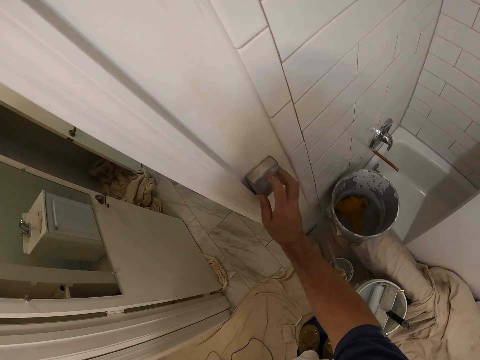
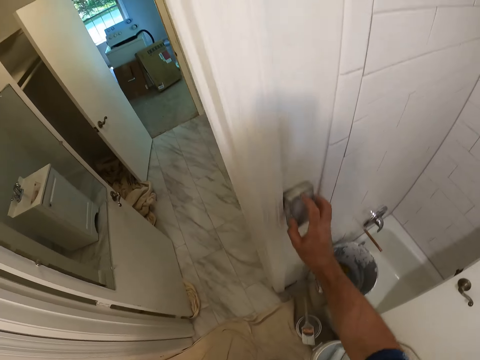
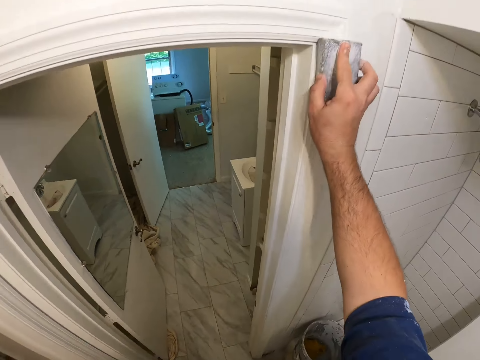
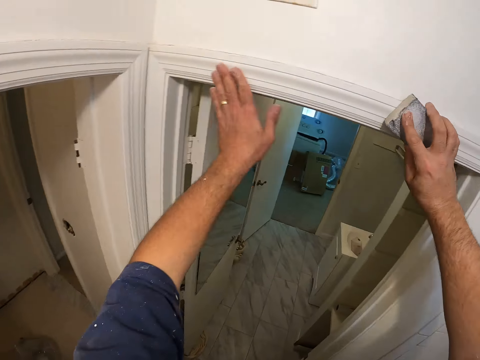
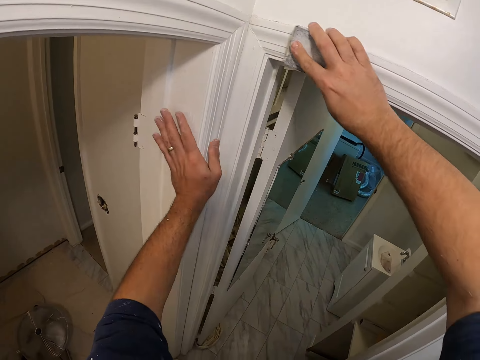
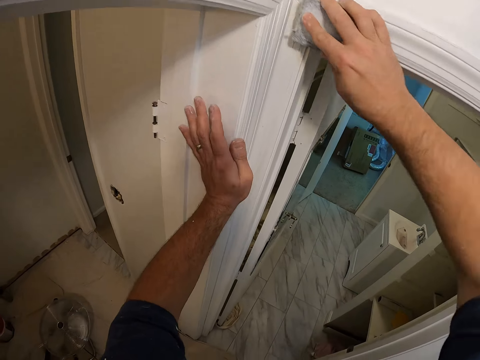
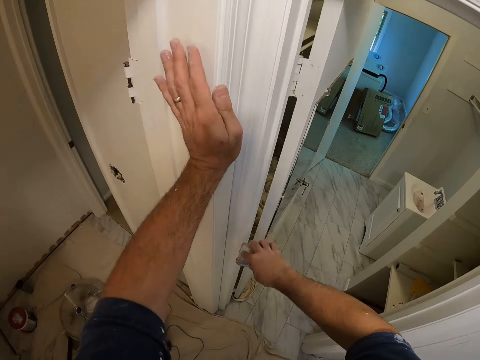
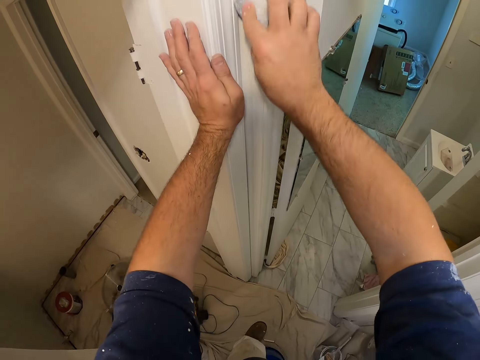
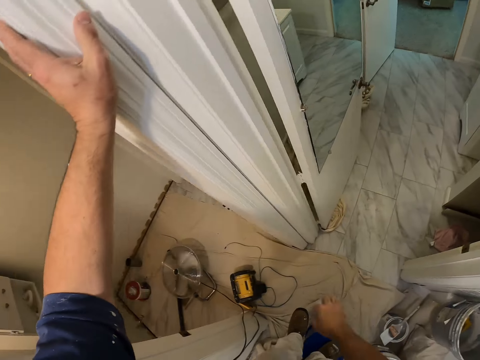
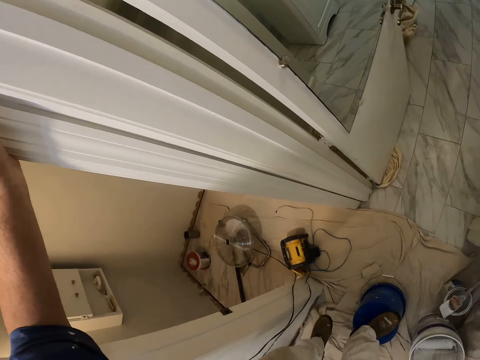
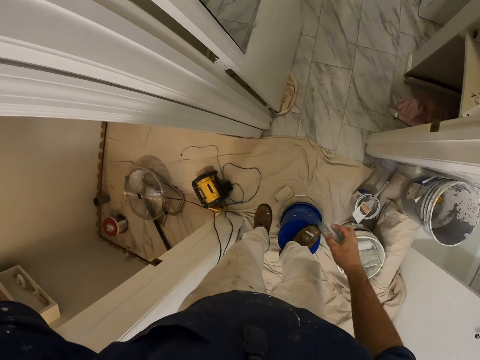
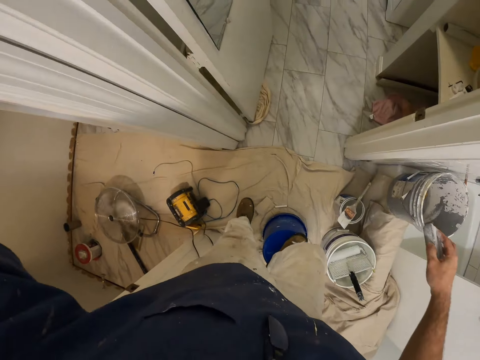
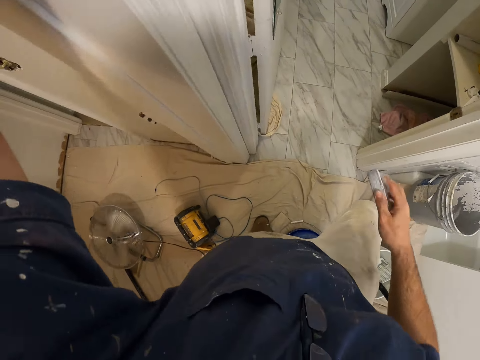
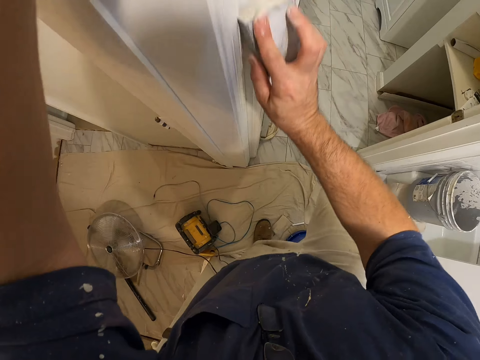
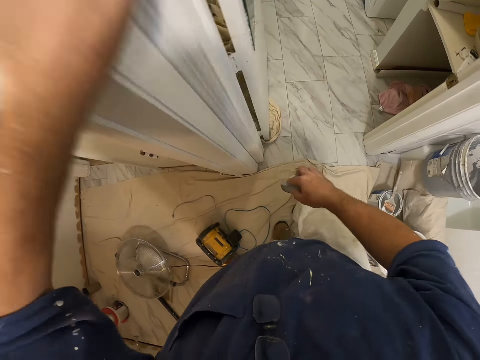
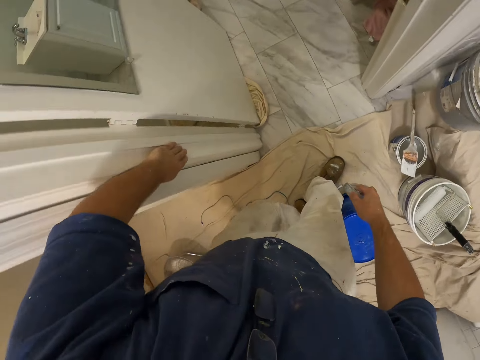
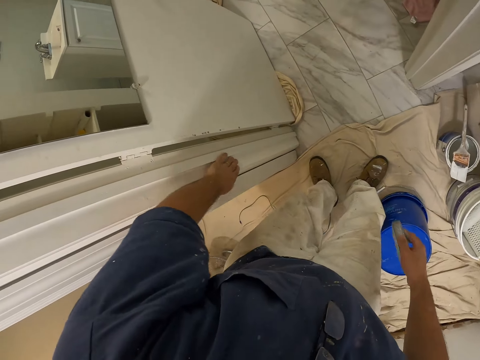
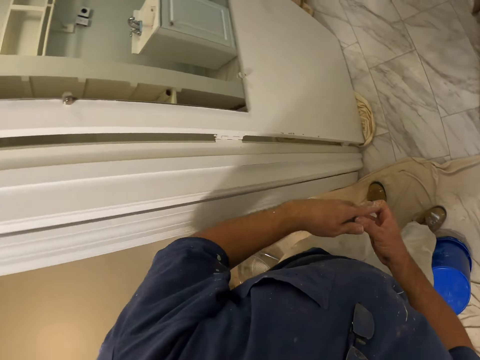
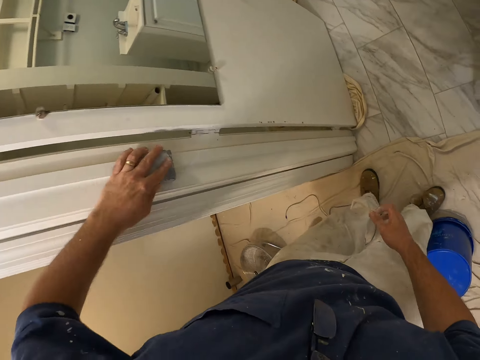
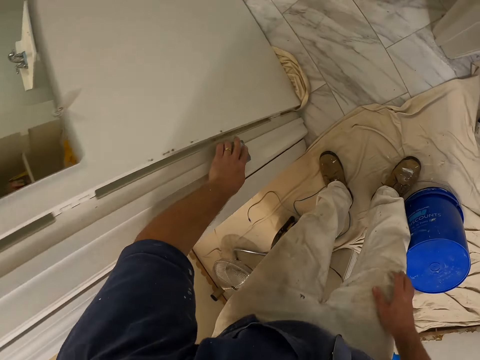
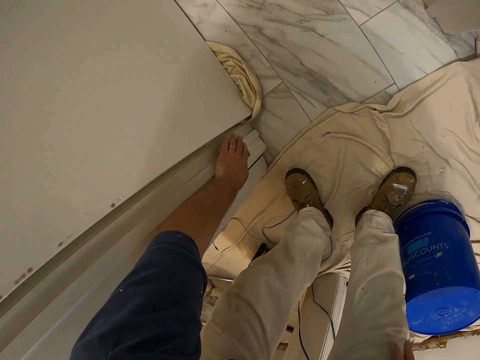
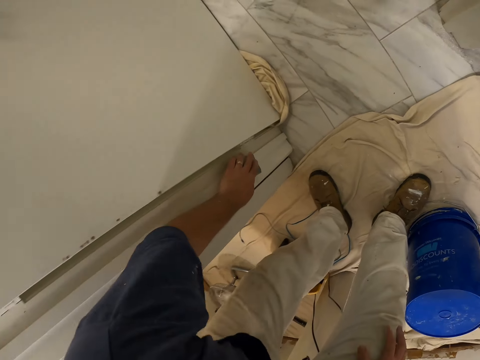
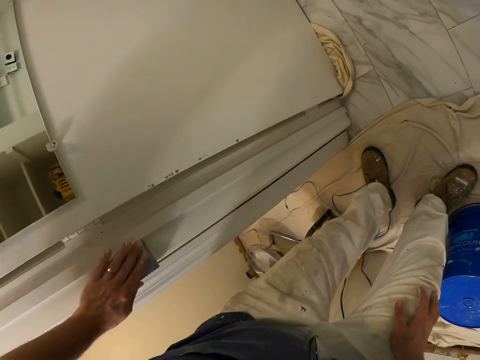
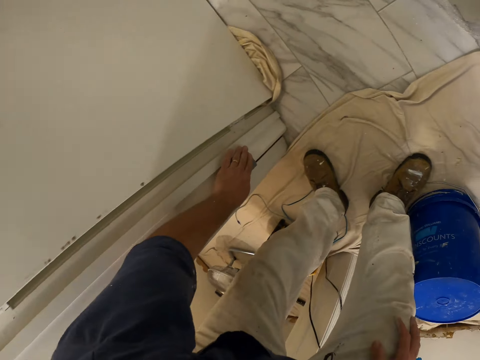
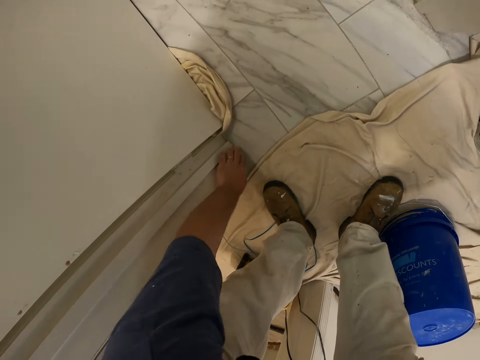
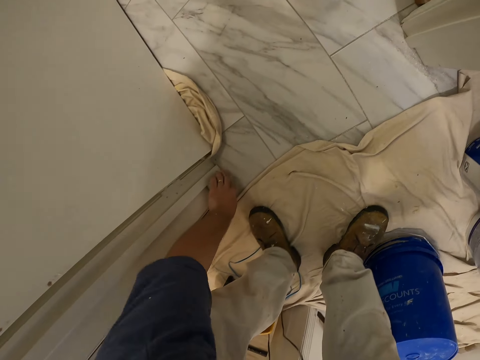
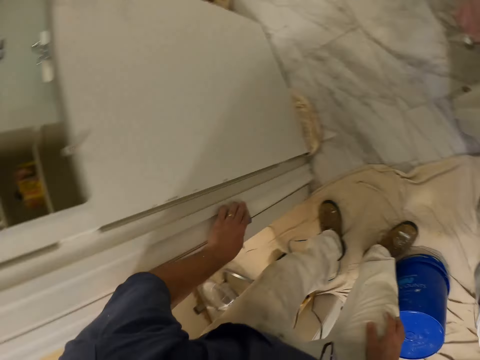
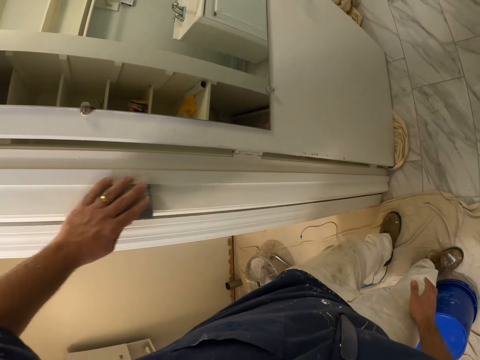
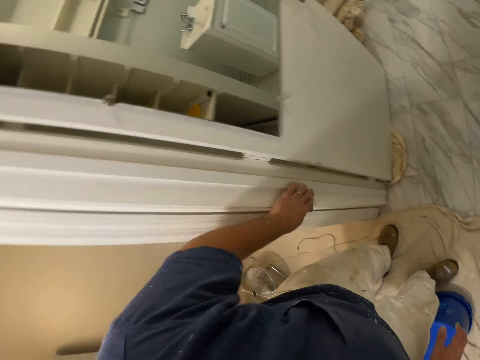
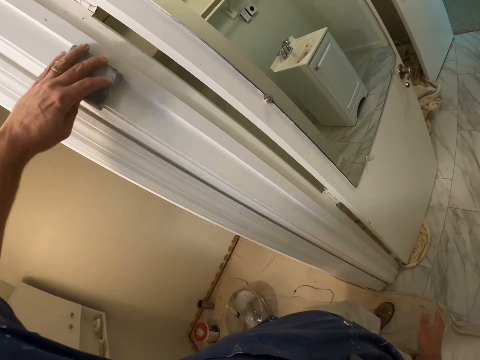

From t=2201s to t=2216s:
The camera wearer touches the wall with his left hand. He moves his hand. He smoothens the wall with the wall sander. He touches the wall or baseboard with his left hand. He transfers the wall sander from his right hand to his left hand. He smoothens the wall with the wall sander.

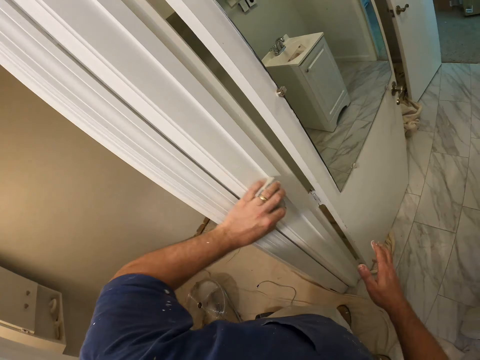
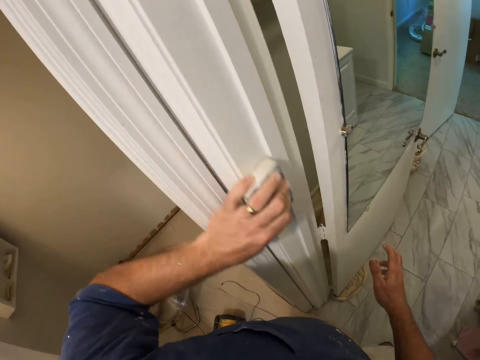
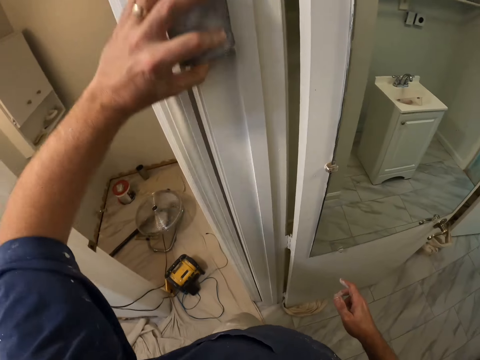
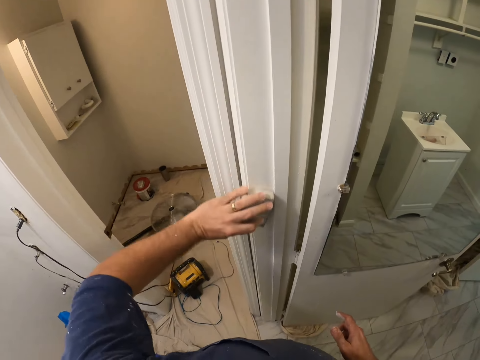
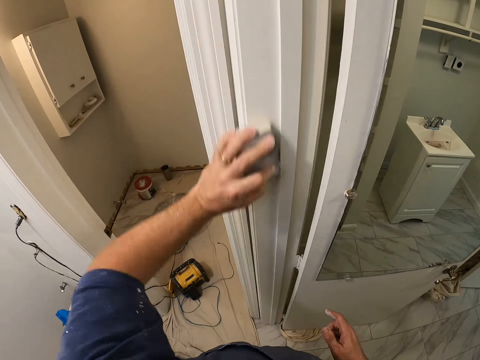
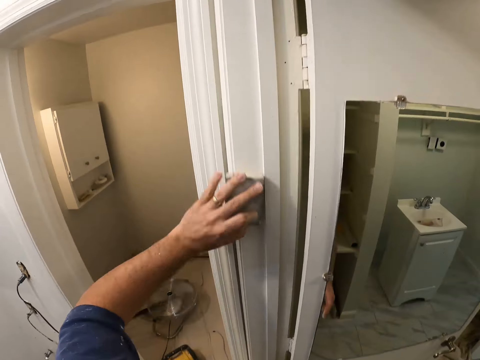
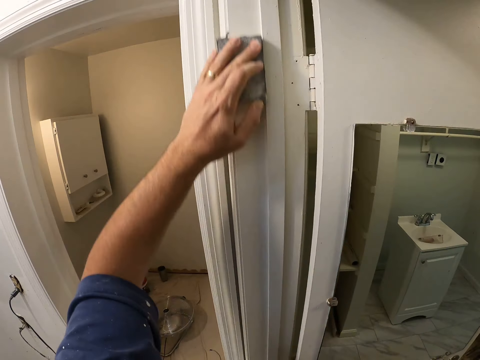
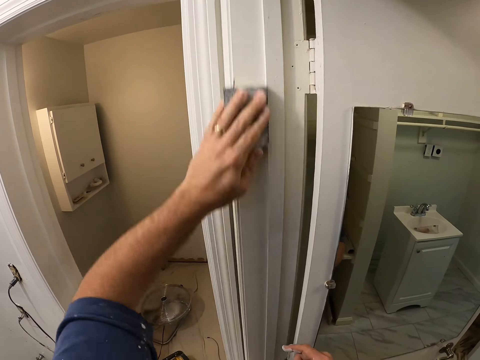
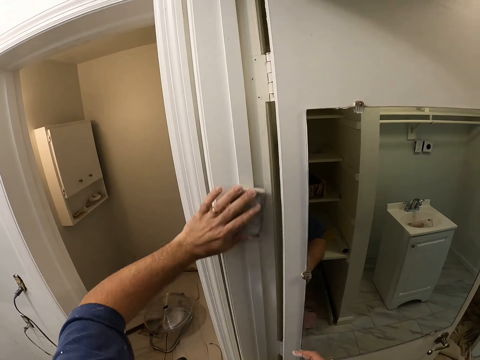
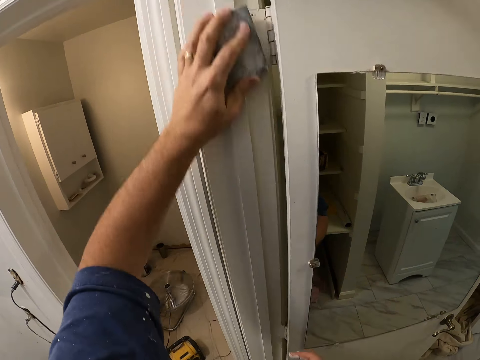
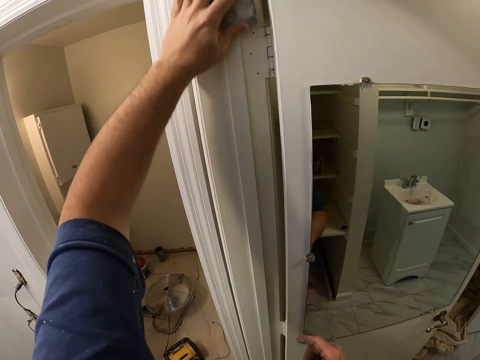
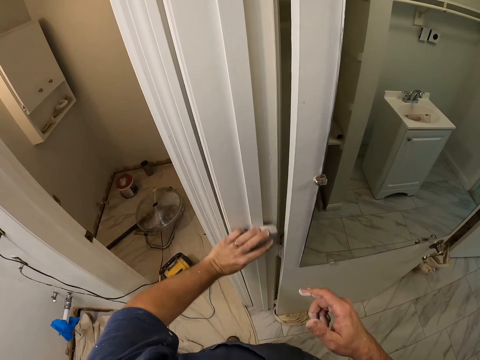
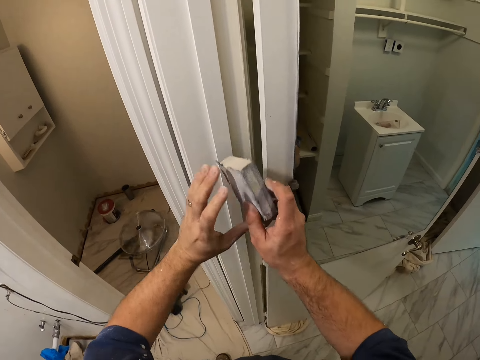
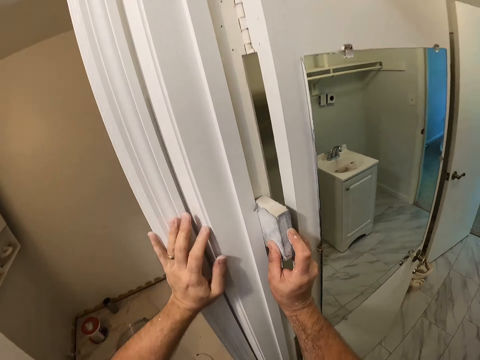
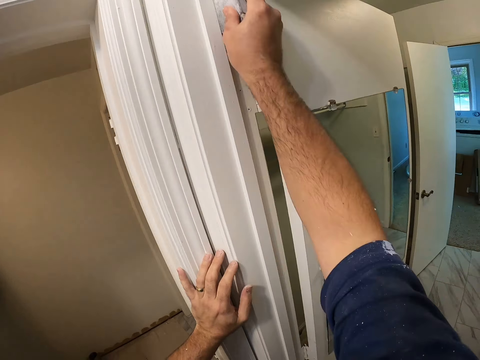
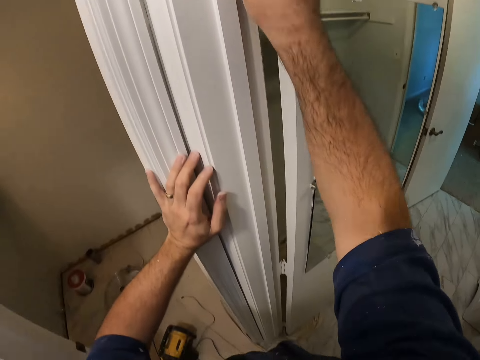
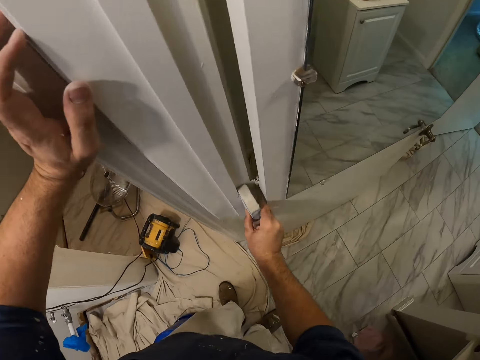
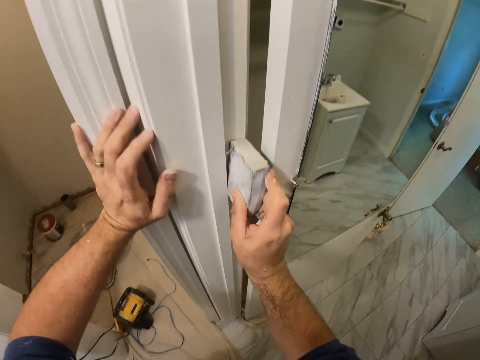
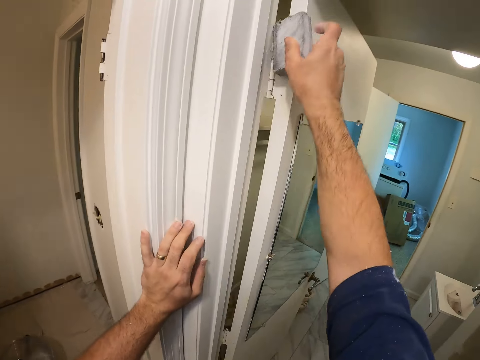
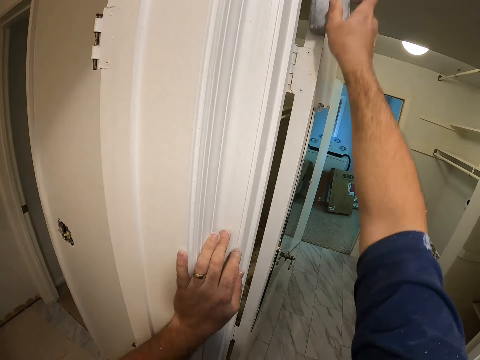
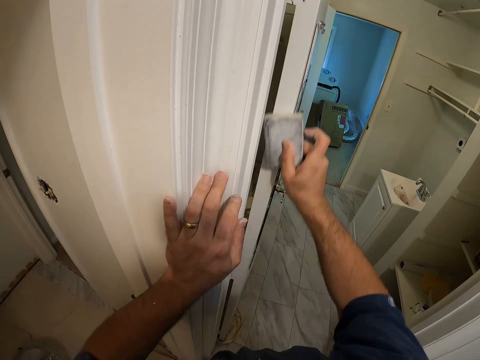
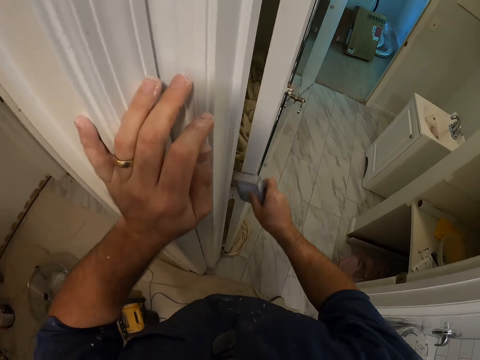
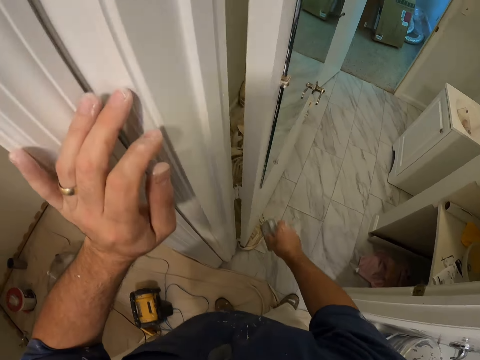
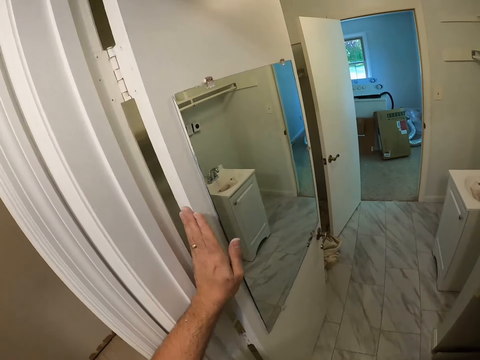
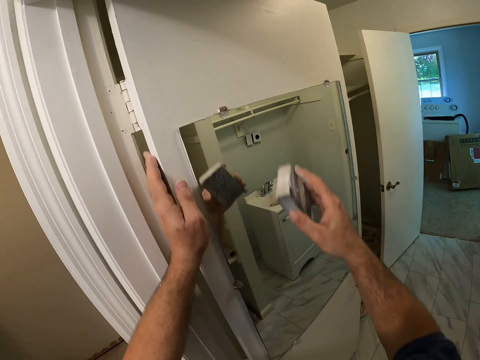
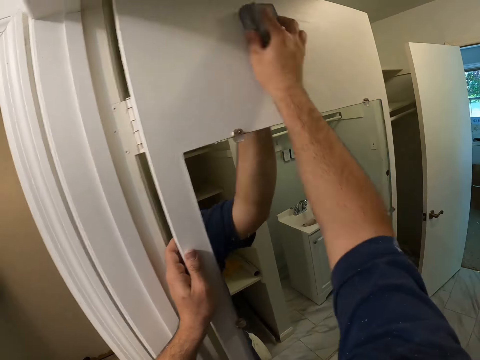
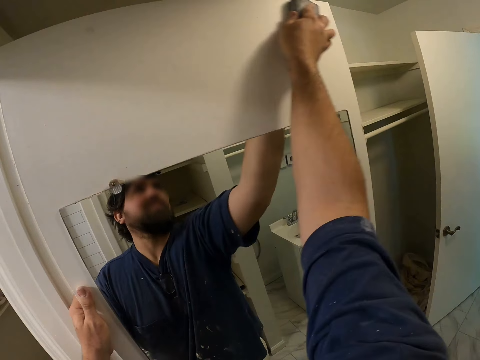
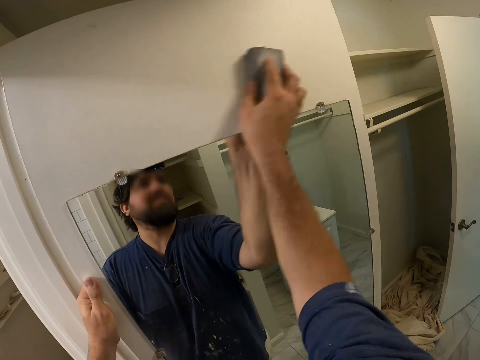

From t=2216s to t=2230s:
The camera wearer transfers the wall sander from his left hand to his right hand. He smoothens the wall with the wall sander. He touches the door with his left hand. He smoothens the door with the wall sander.
